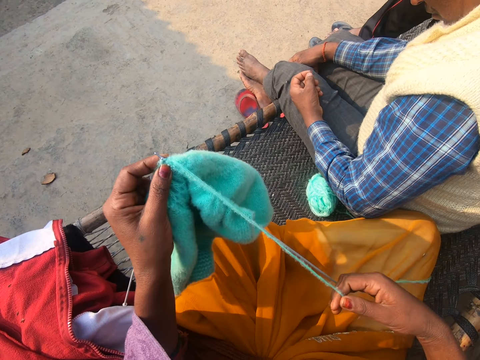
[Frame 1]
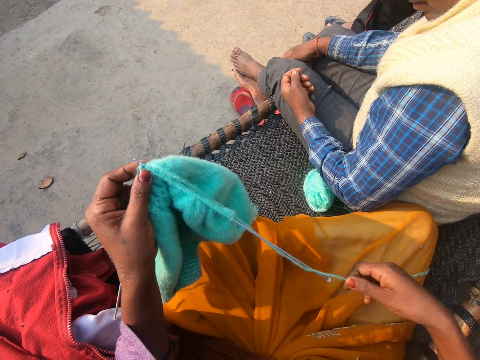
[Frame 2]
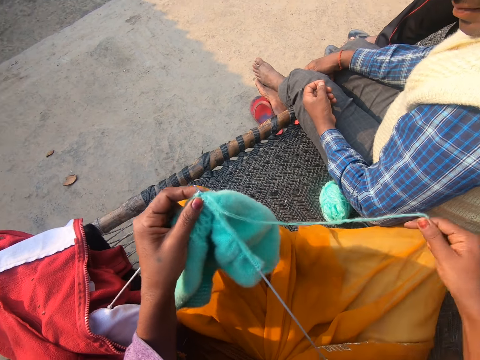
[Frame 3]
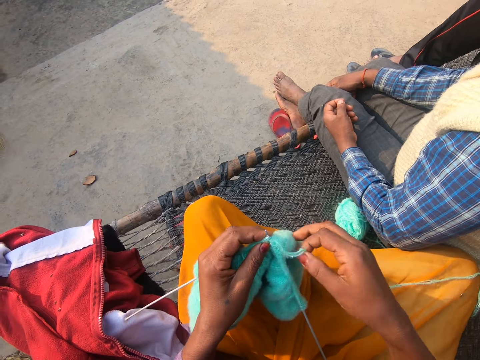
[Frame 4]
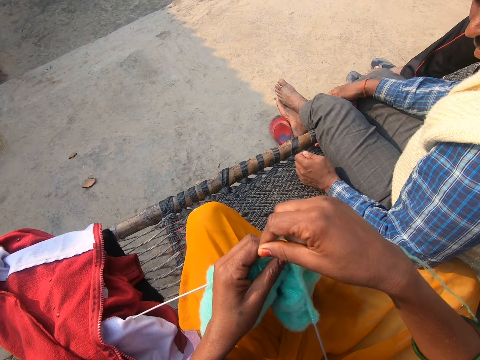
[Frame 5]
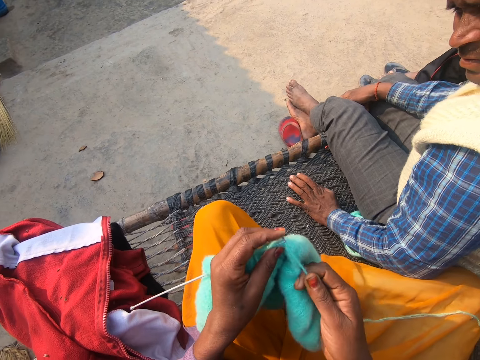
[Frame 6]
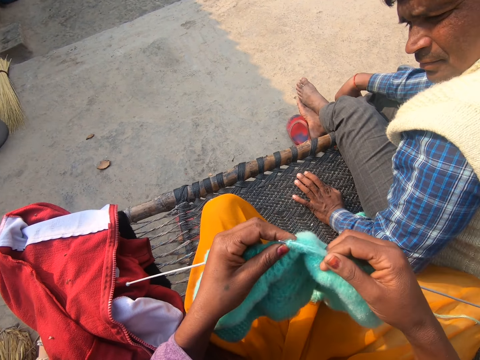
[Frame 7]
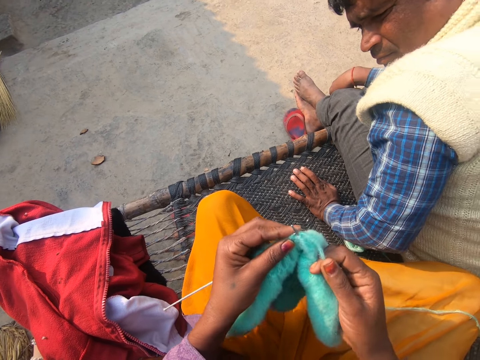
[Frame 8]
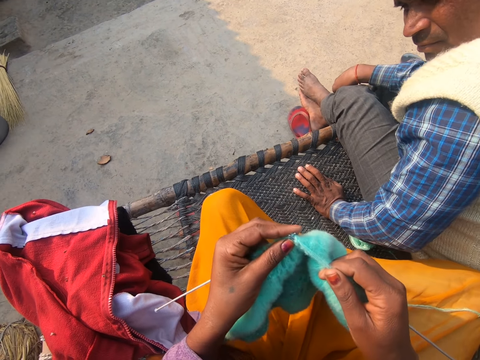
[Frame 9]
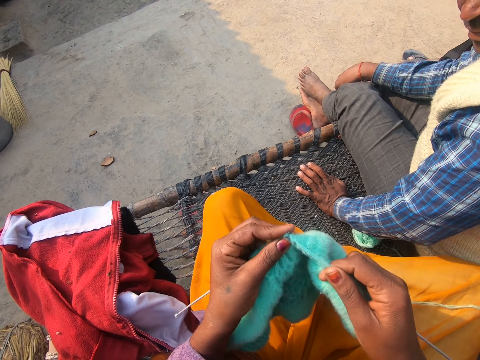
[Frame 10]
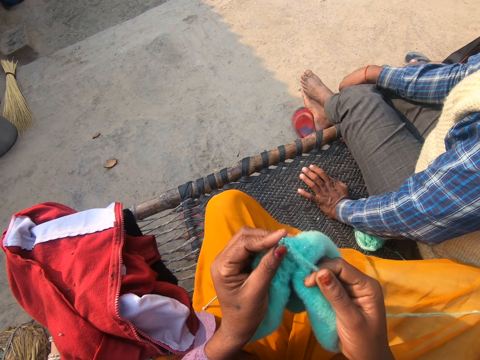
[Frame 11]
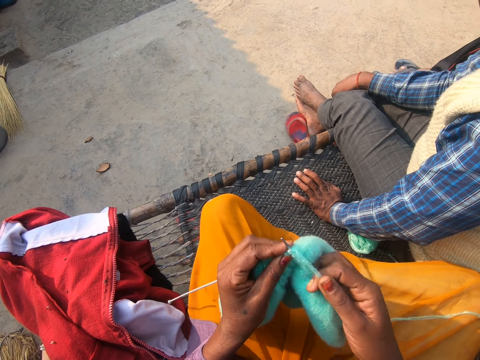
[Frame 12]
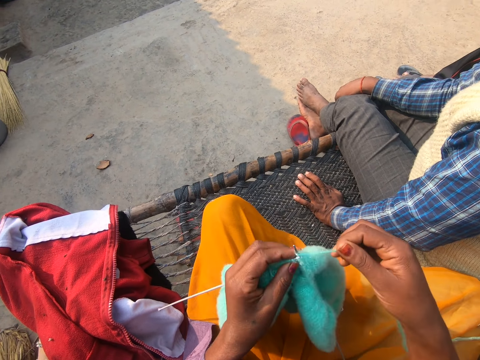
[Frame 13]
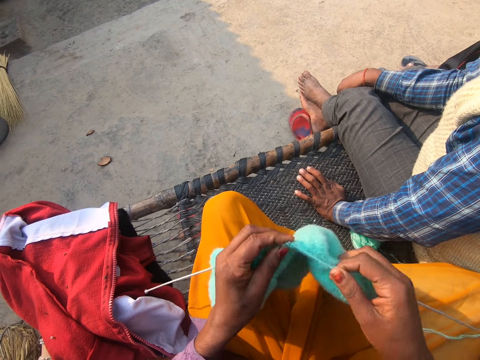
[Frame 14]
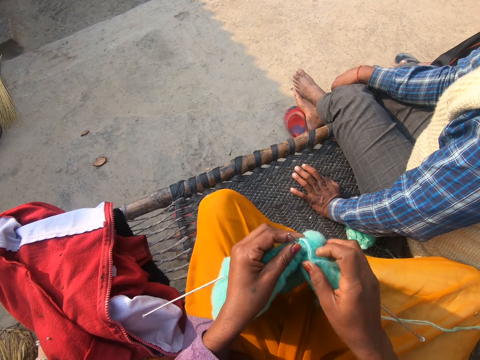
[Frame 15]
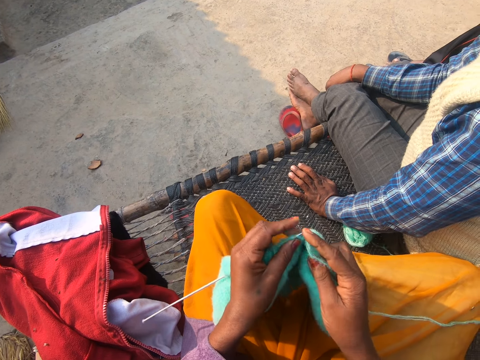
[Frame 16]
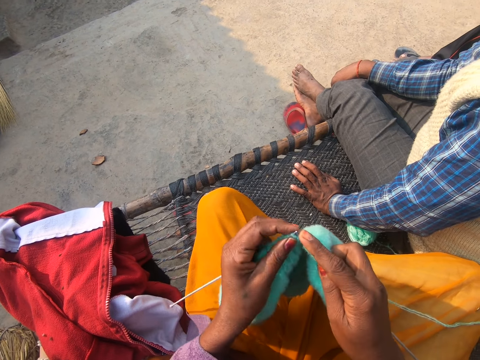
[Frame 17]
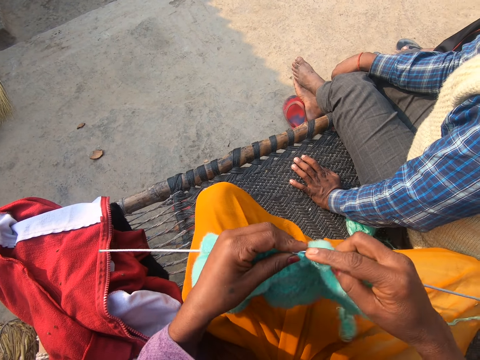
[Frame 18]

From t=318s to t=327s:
The camera wearer pulls the yarn. They knit with the knitting needle and the yarn. A man looks at the woolen fabric.

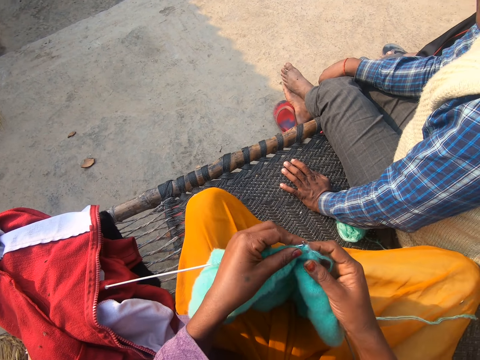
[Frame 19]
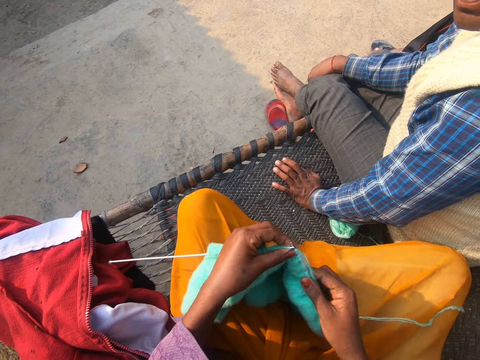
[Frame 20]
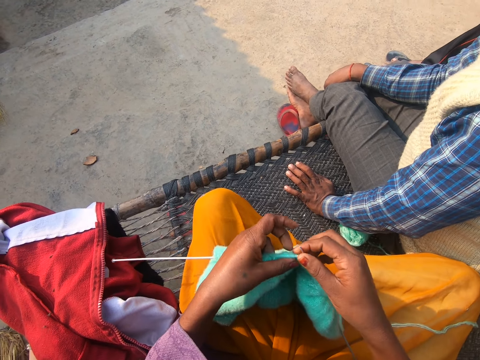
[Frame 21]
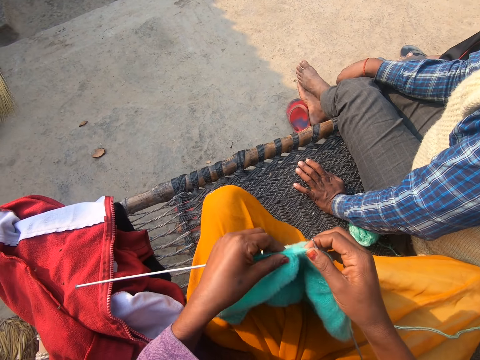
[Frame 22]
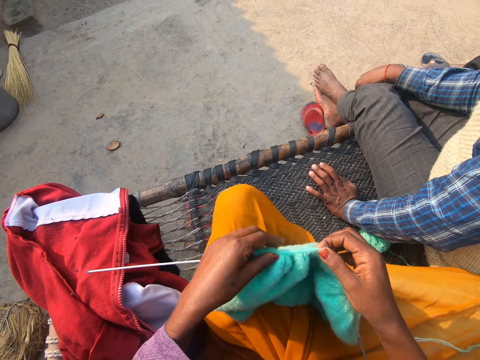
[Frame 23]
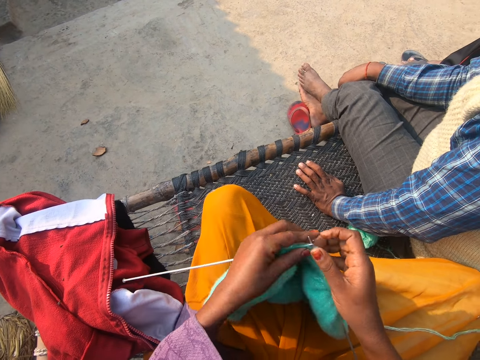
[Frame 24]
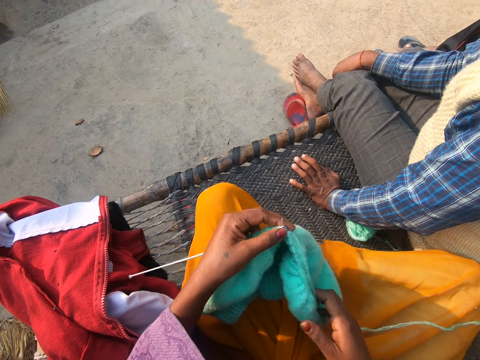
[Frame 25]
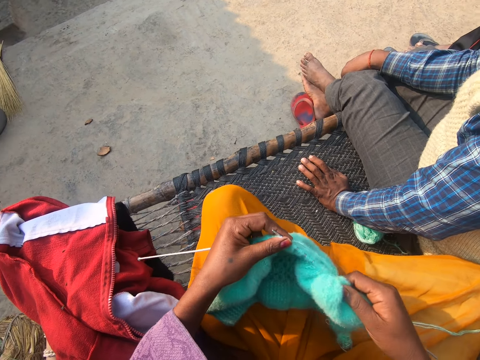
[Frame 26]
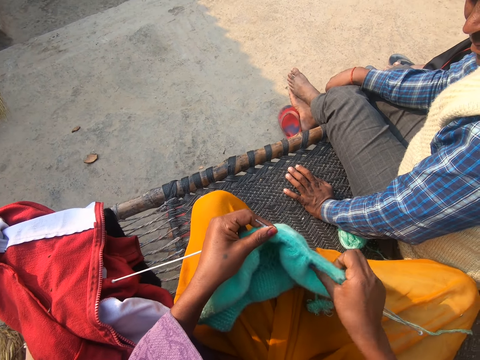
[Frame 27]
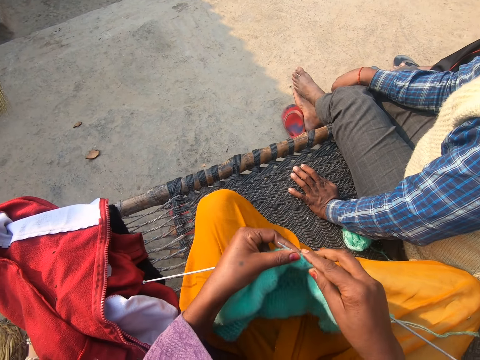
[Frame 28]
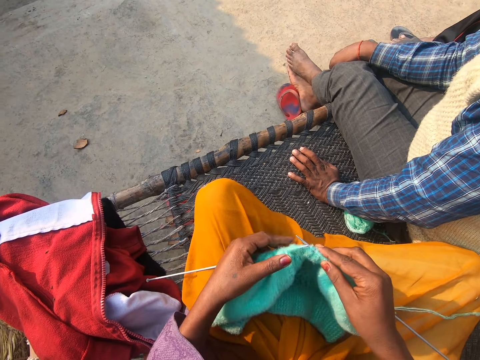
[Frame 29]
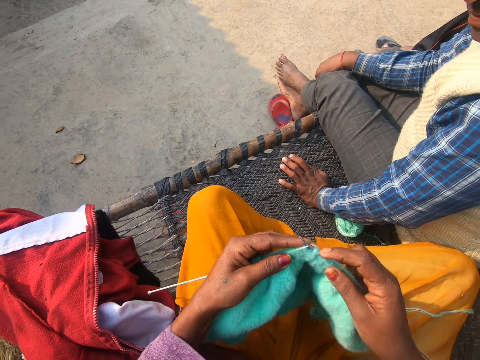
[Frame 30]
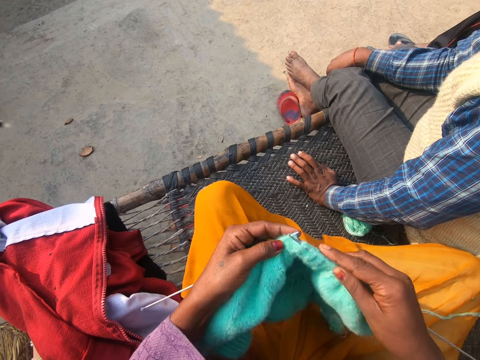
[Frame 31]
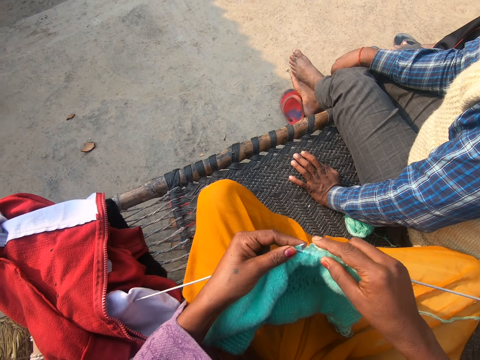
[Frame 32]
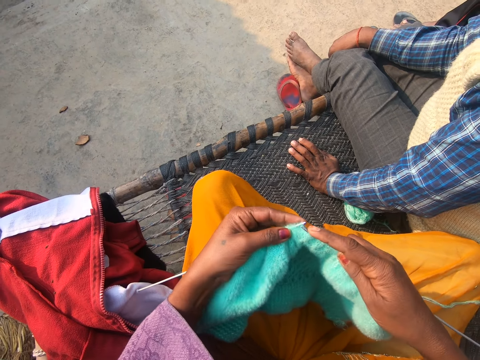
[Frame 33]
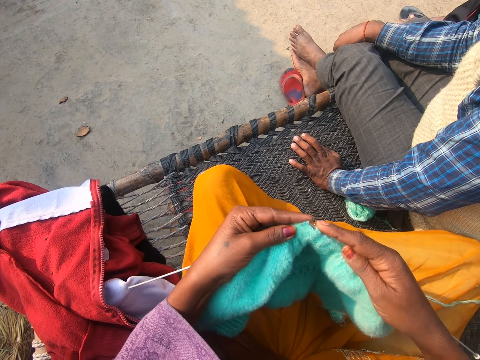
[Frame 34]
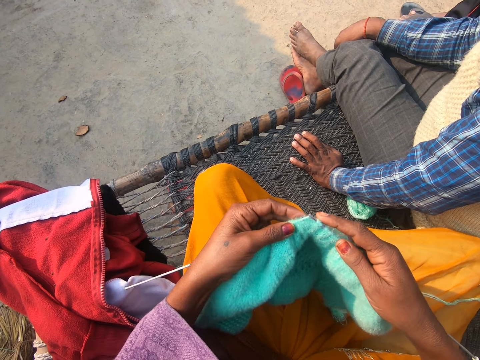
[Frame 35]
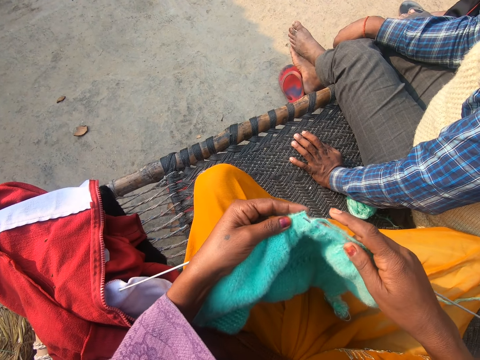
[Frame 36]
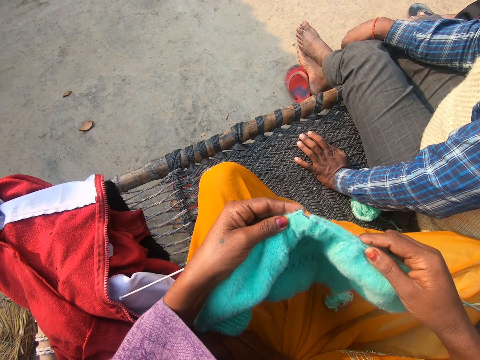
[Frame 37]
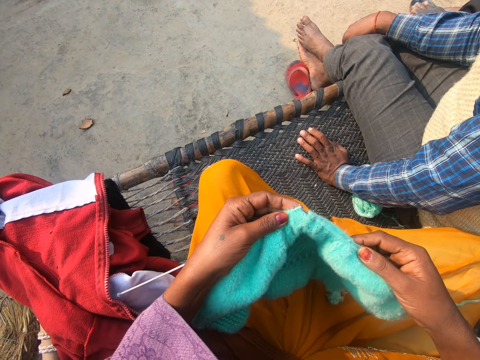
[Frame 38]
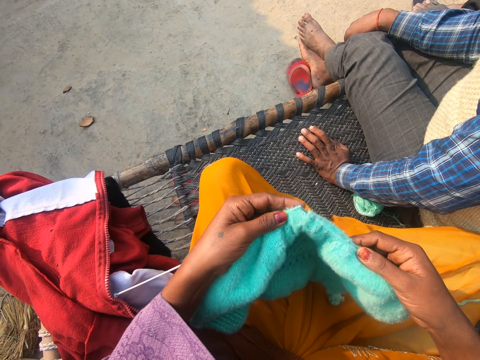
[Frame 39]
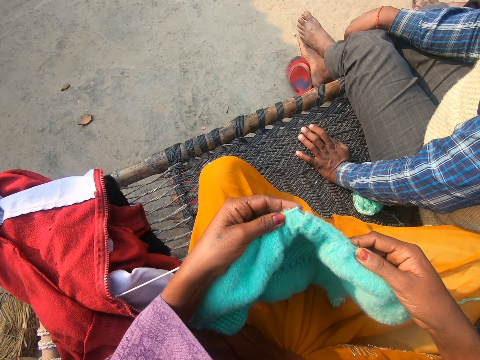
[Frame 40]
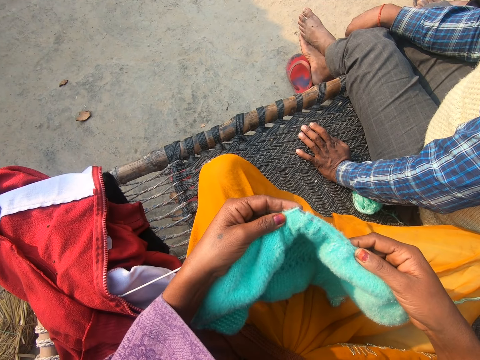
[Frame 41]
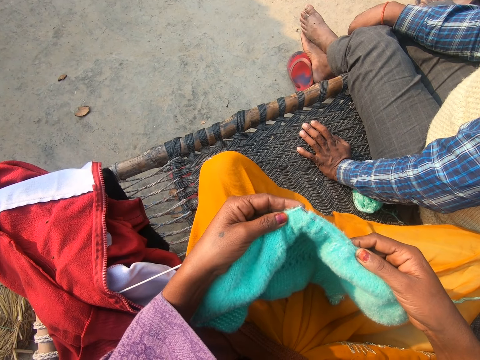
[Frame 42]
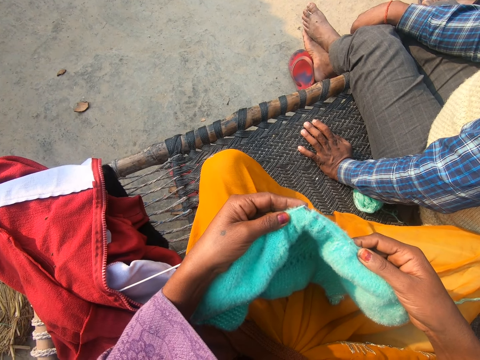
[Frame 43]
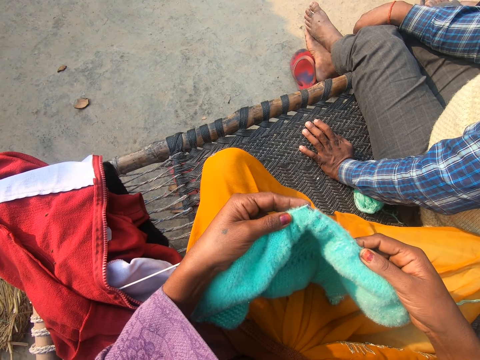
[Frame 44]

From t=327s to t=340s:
The camera wearer pulls the woolen fabric on the knitting needle. They knit with the knitting needle and a yarn. A man interacts with the camera wearer.

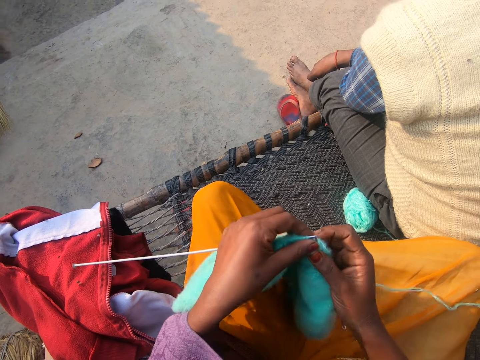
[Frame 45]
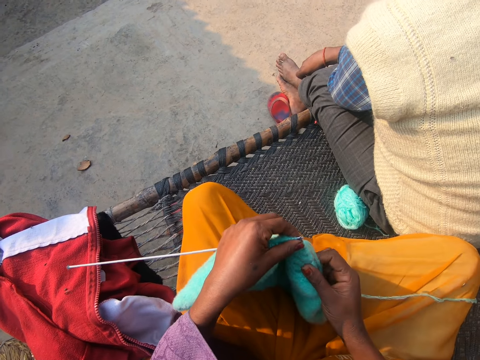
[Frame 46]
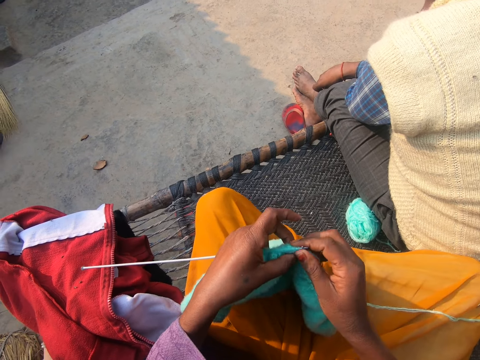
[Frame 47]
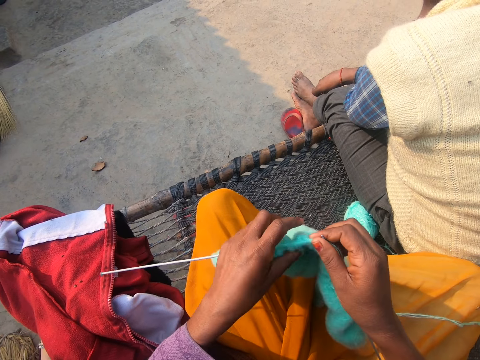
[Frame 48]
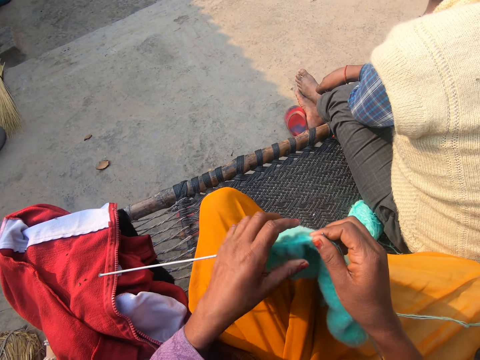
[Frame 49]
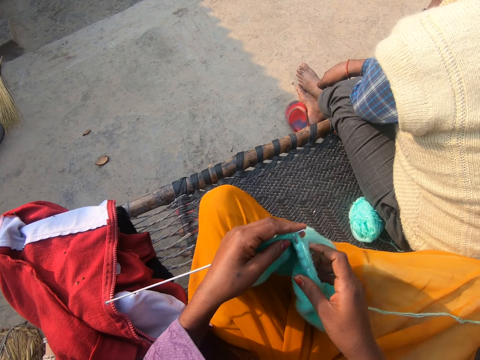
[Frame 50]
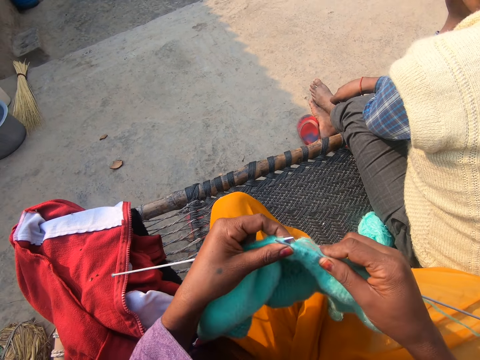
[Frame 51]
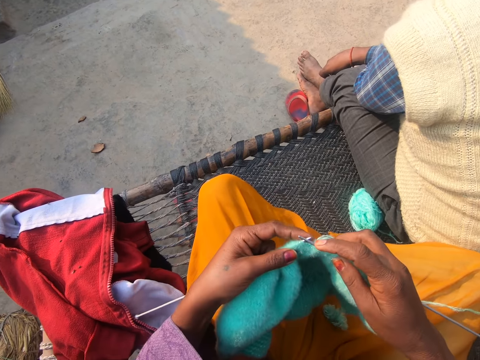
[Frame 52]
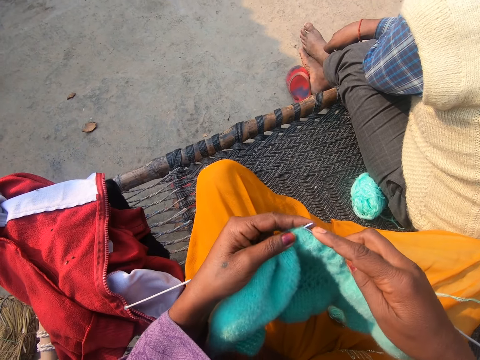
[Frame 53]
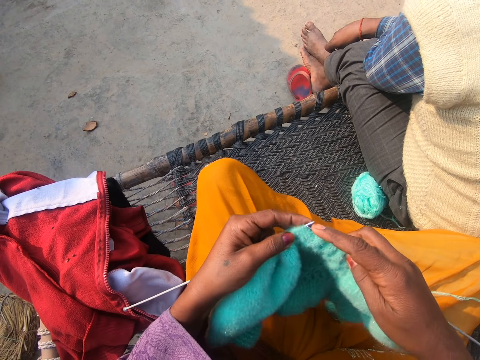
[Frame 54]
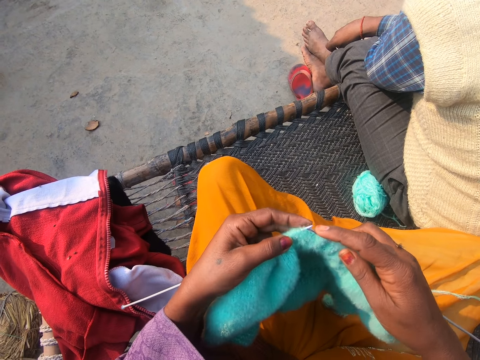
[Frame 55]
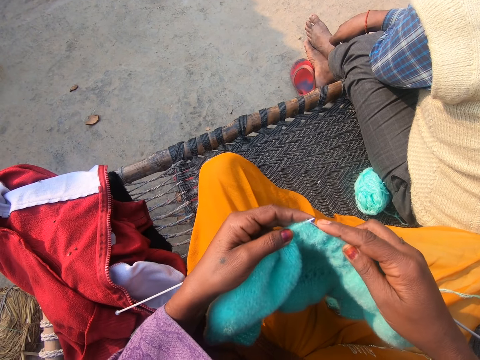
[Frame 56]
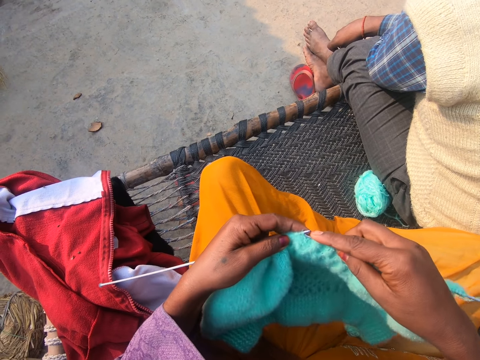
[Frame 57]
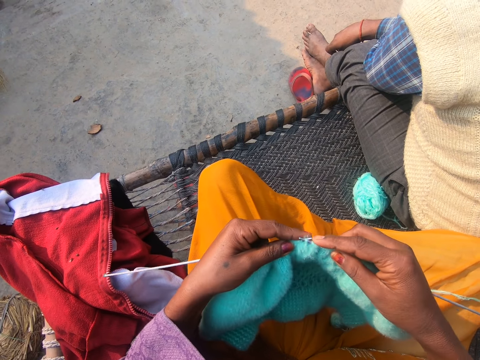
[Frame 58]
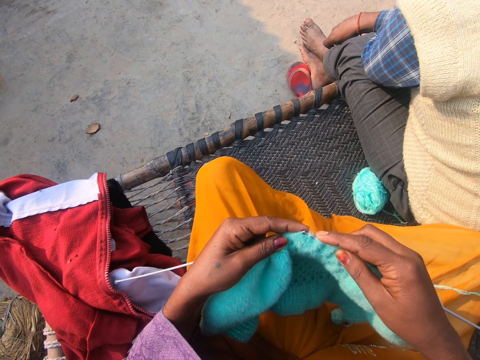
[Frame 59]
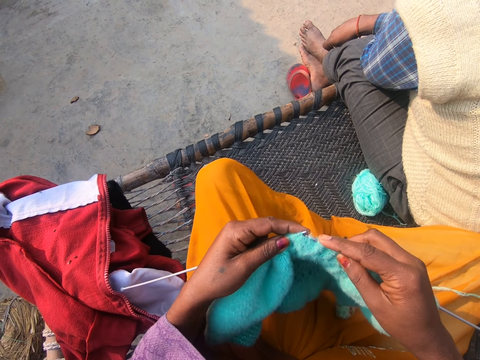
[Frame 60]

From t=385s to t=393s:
The camera wearer pulls the woolen fabric on the knitting needle. They knit with the knitting needle and a yarn.
